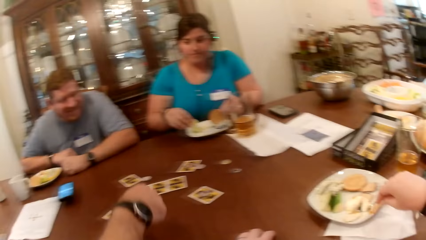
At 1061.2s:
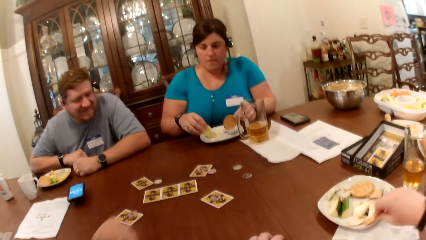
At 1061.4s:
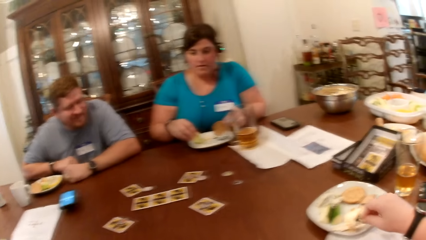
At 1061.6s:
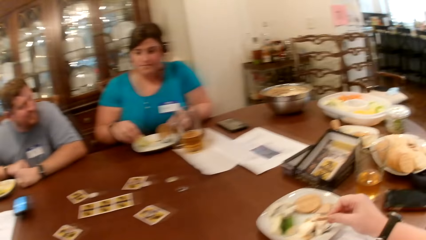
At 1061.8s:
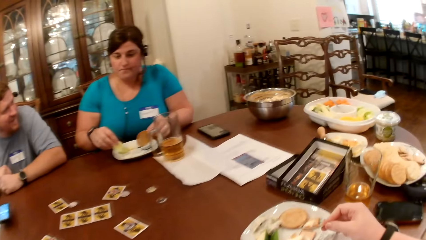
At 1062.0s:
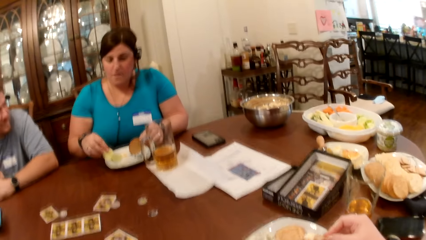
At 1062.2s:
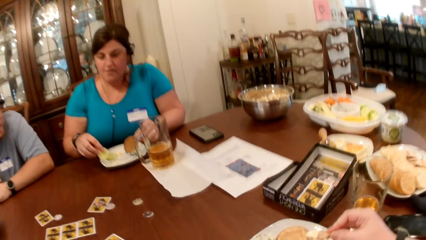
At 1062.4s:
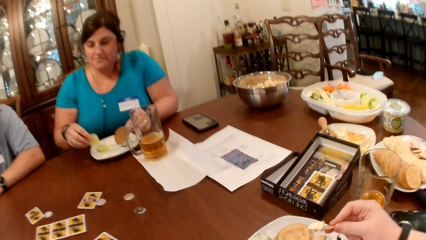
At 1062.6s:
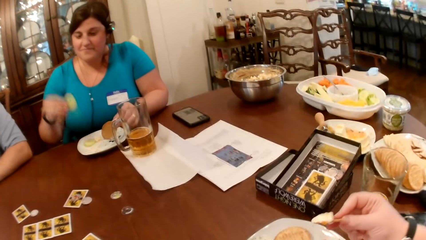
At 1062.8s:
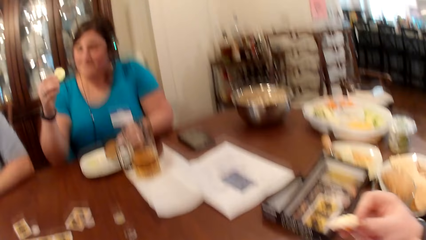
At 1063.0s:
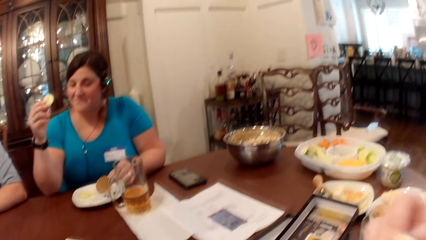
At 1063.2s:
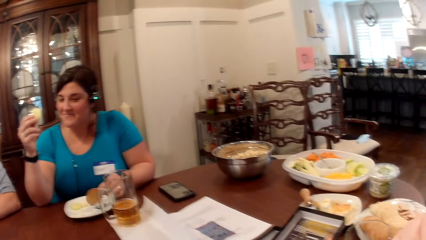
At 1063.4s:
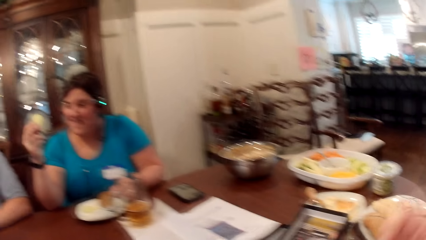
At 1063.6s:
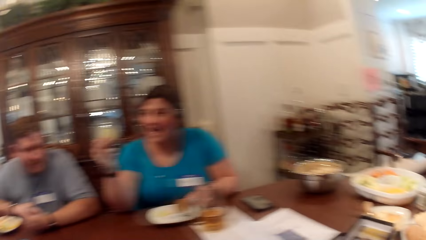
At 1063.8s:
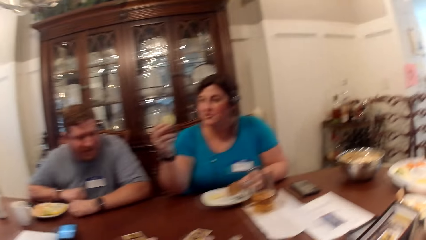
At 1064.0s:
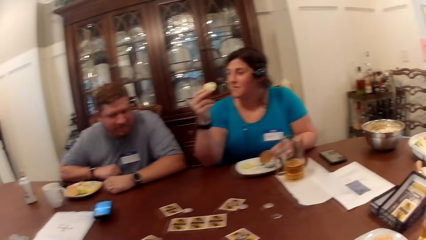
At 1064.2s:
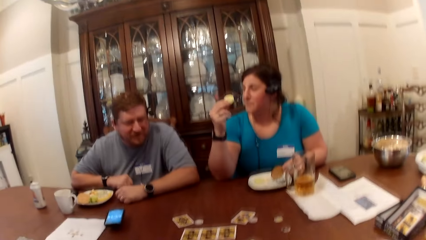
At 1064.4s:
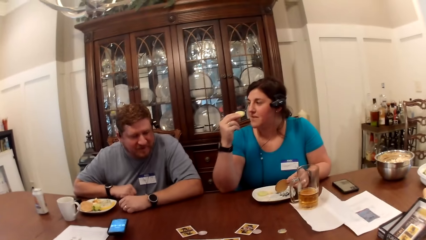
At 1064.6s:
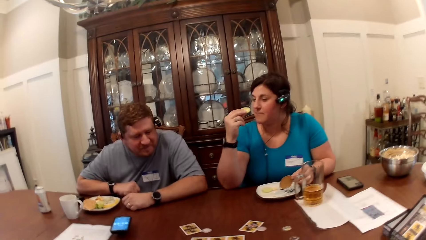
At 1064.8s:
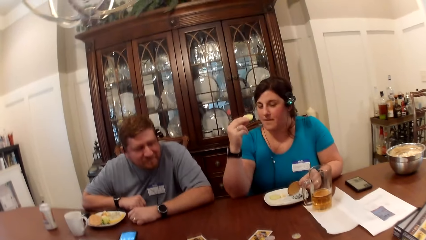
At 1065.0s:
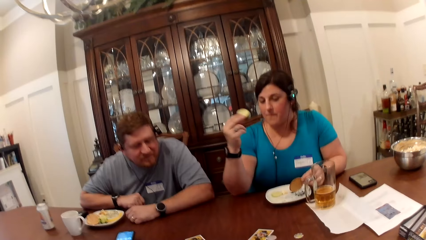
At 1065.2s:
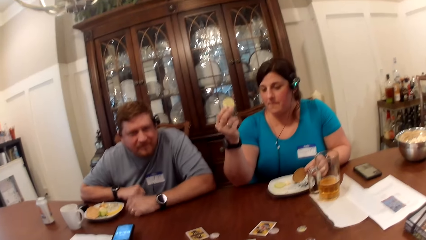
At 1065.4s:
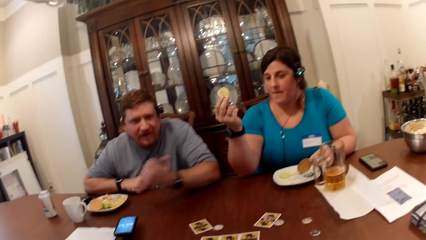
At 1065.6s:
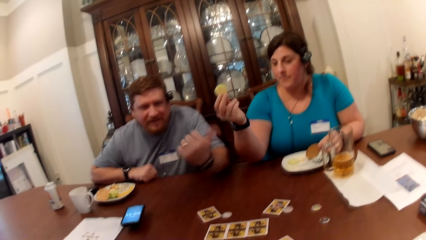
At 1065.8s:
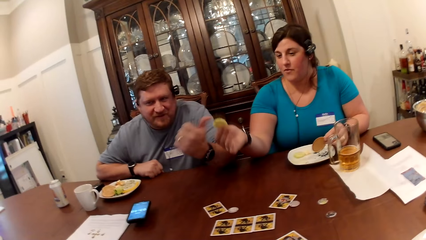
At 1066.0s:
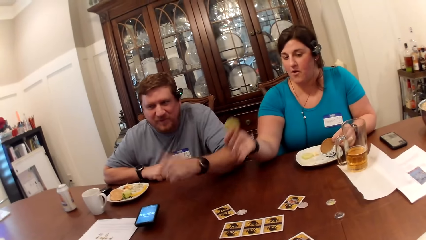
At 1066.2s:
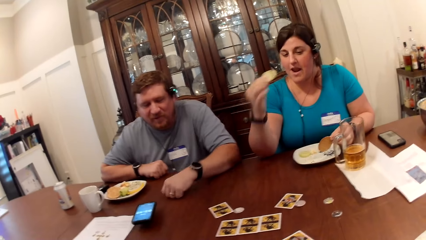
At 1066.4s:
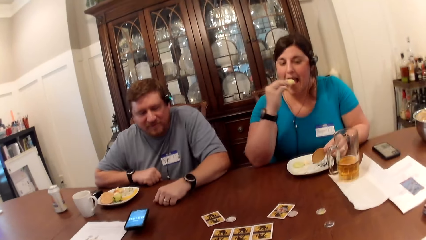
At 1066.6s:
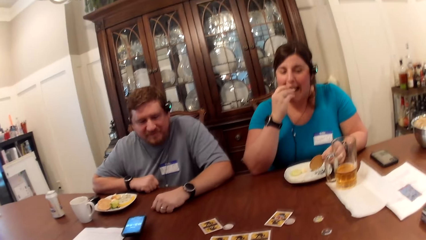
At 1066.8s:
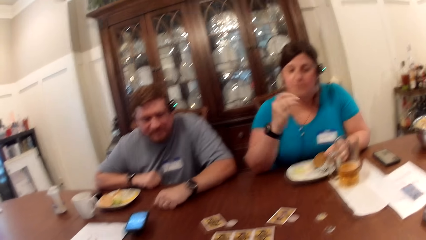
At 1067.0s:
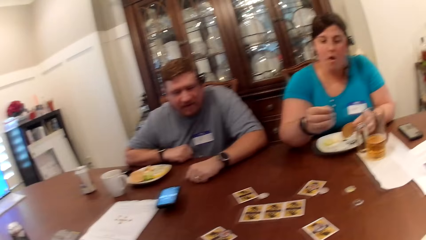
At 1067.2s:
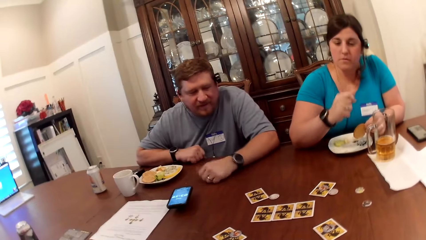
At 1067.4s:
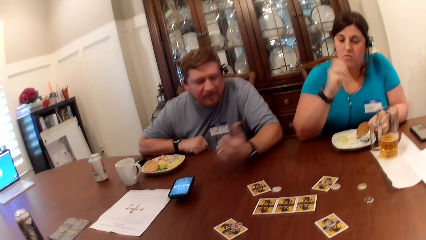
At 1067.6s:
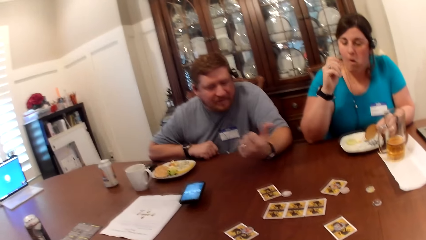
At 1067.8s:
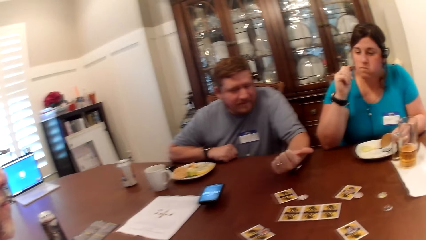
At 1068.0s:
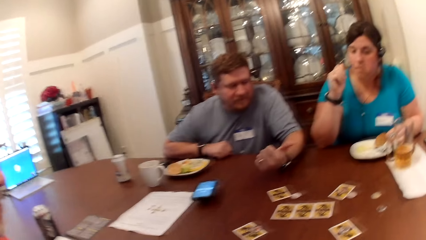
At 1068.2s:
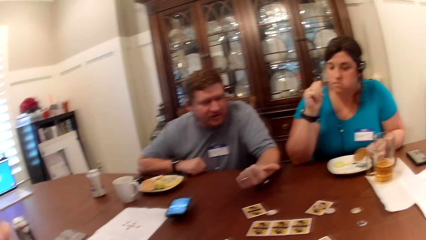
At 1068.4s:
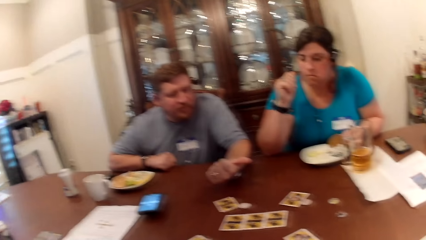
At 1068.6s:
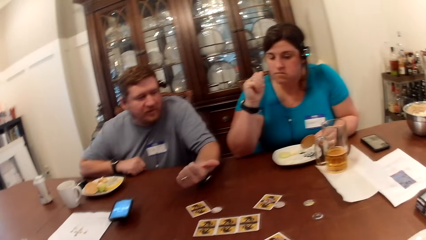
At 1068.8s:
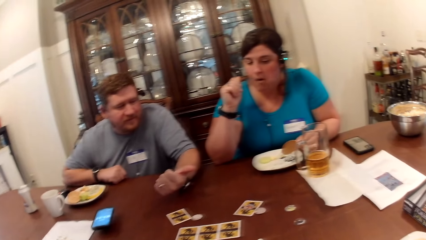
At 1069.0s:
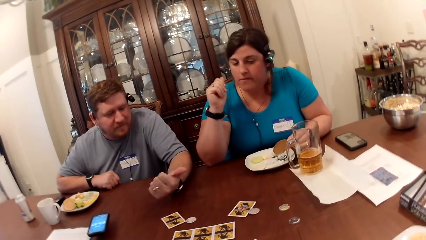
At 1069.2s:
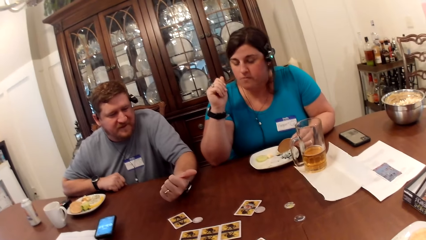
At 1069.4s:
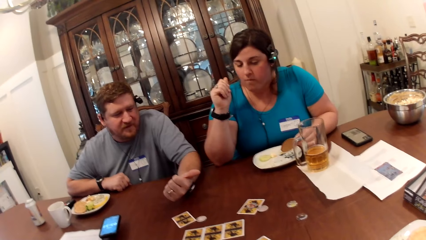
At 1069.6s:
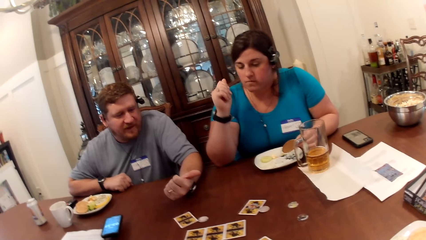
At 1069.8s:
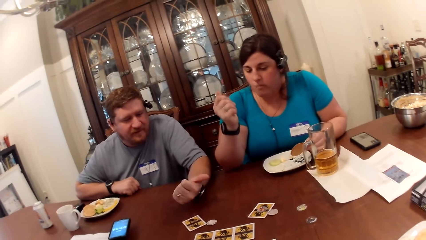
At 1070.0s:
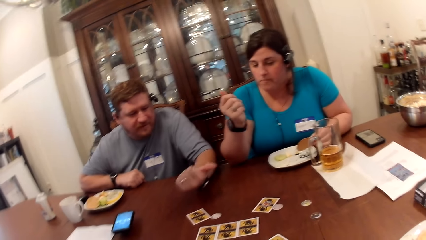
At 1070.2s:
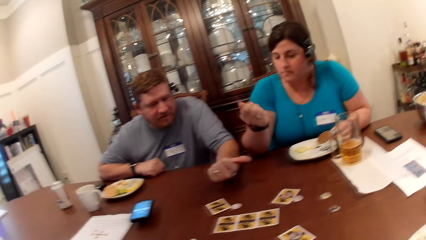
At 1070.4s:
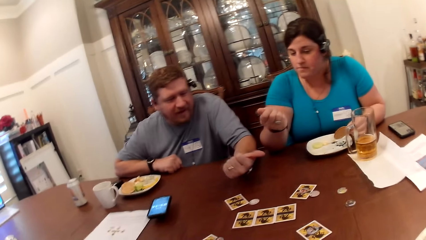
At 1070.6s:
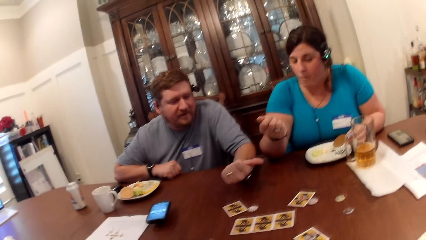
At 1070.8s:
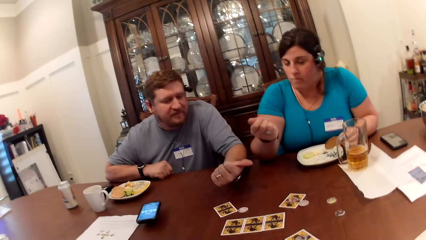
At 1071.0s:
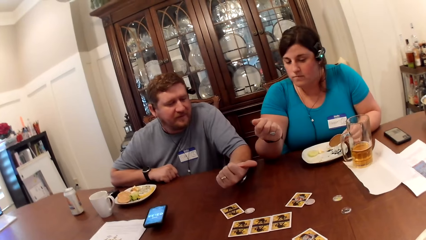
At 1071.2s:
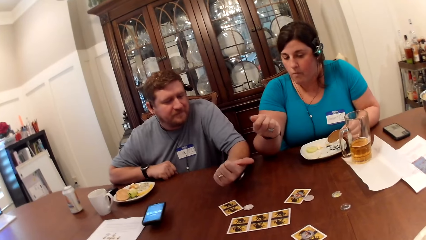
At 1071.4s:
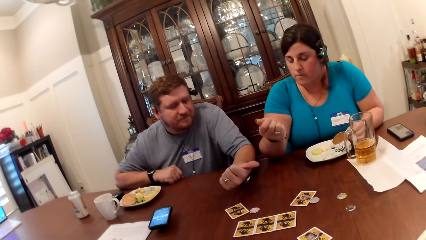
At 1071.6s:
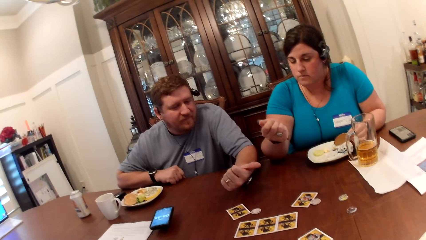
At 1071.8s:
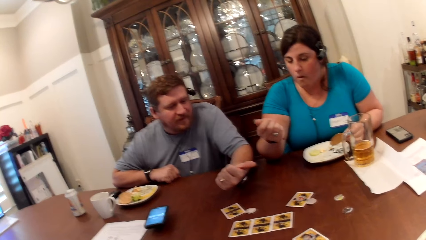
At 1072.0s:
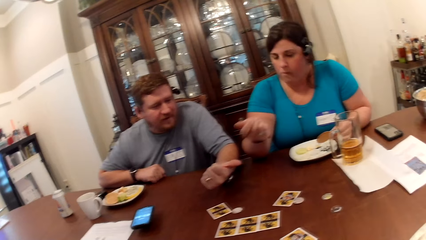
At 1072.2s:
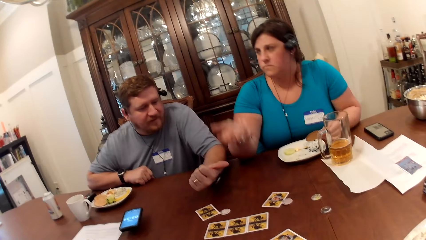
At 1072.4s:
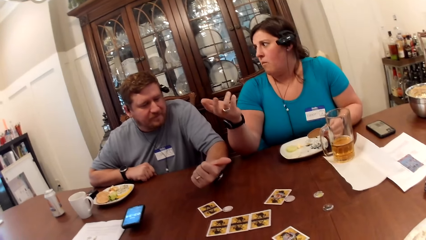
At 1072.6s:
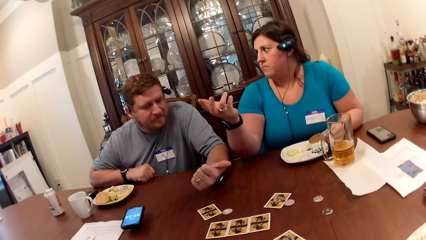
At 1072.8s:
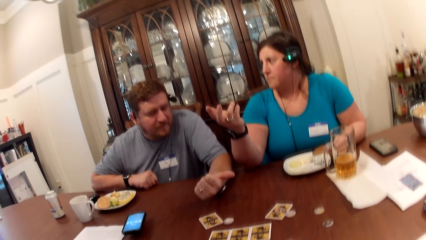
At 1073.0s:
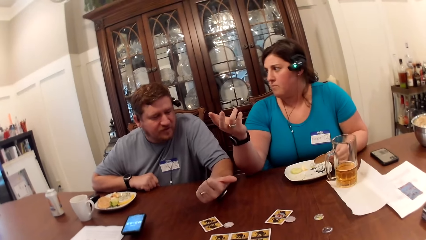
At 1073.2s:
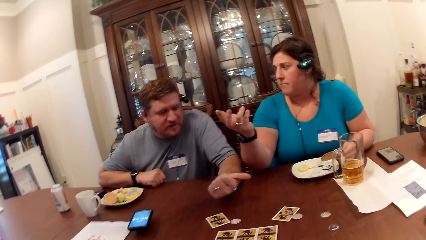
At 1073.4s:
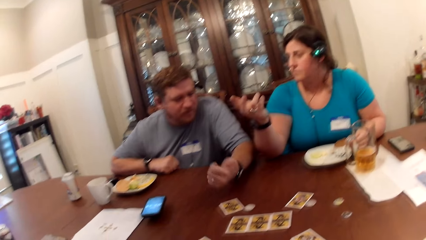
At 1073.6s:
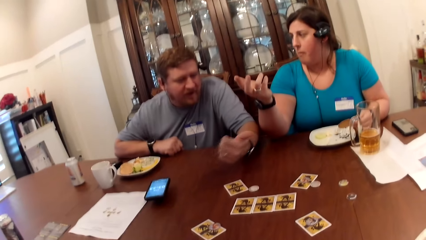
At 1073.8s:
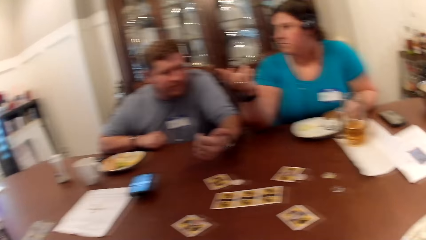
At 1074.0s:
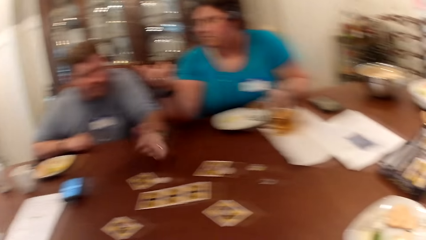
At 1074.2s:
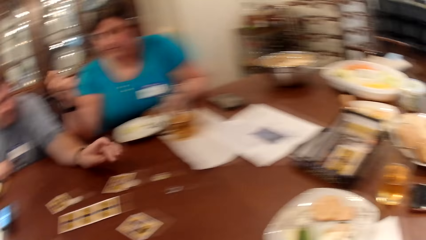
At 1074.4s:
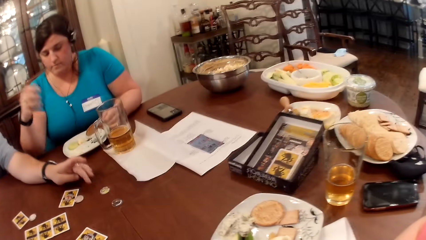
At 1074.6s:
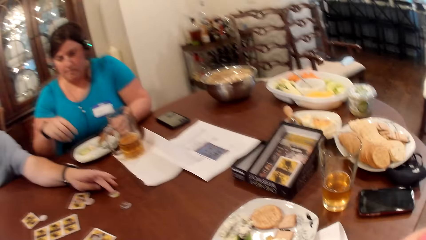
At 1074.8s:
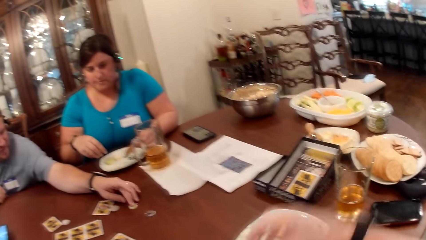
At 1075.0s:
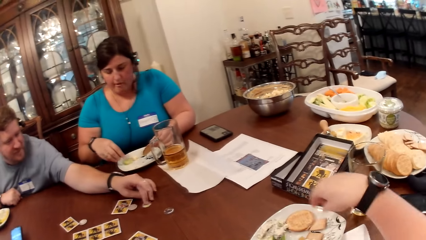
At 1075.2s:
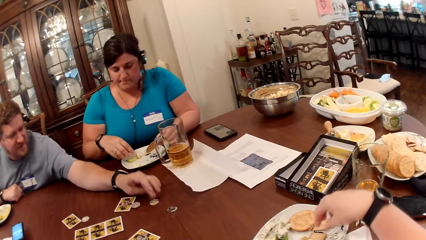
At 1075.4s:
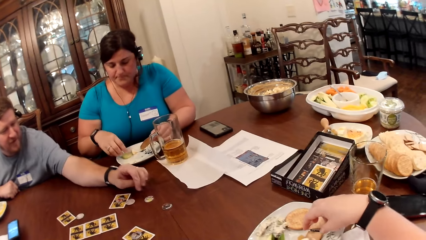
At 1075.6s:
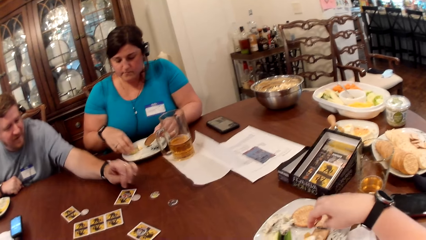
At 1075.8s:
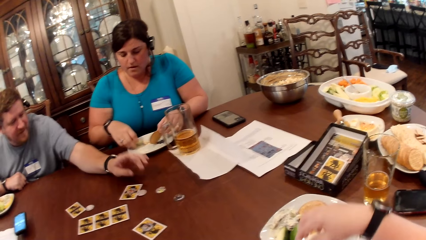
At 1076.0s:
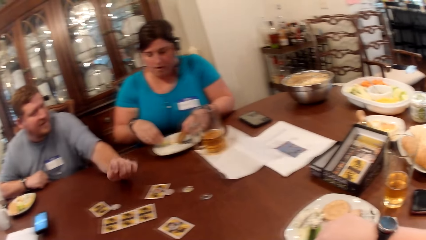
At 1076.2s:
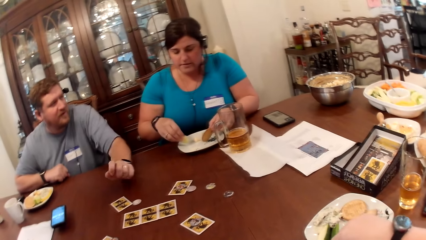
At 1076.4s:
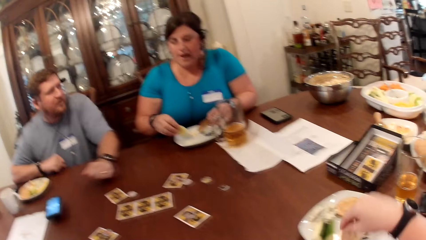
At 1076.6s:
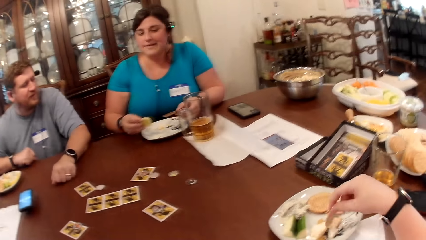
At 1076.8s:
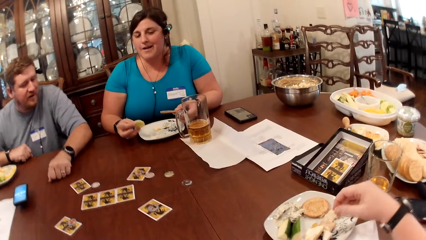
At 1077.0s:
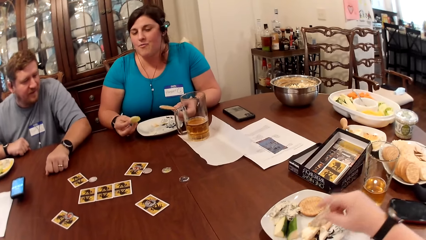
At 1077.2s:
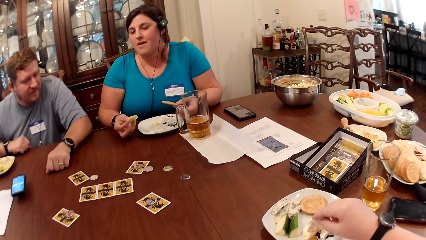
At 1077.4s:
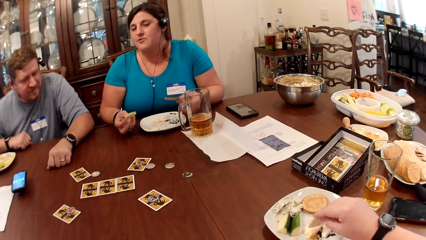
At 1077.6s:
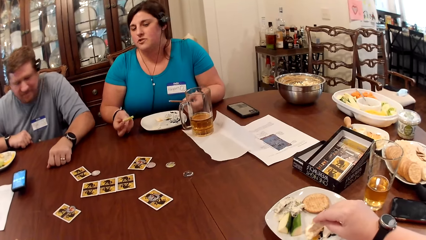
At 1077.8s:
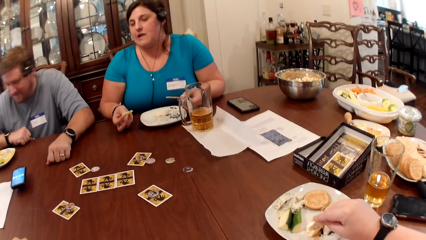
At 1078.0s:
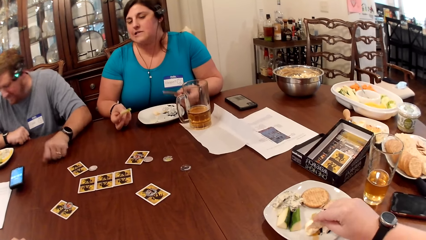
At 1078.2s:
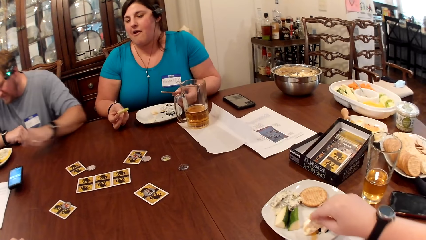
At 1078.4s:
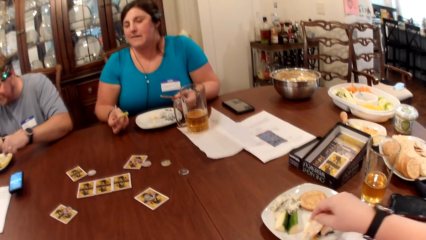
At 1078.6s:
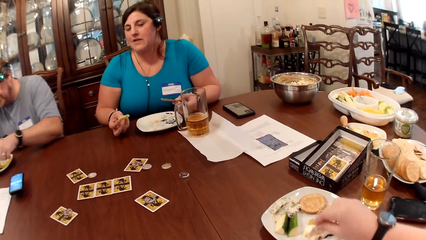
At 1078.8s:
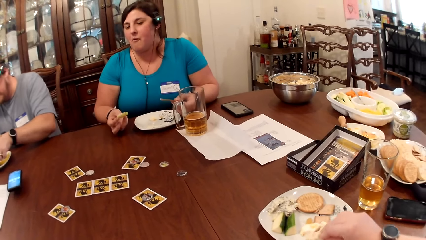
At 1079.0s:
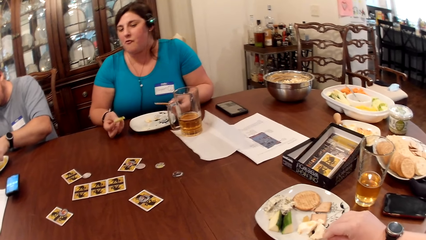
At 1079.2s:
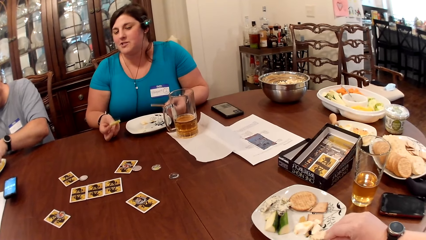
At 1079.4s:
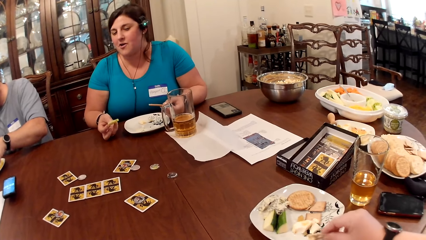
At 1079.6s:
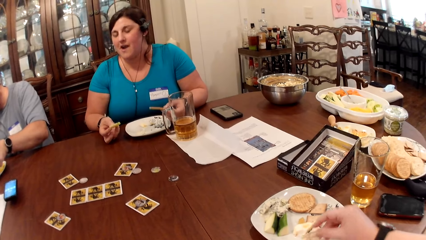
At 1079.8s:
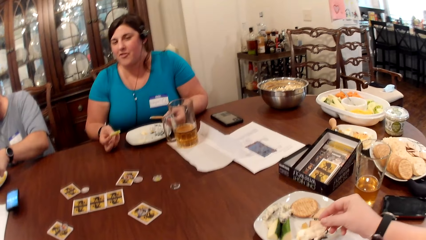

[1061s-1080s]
The camera wearer eats the chip in her right hand. A woman eats a chip in her right hand. A man converses with the woman. The camera wearer dips a chip in her right hand into a dip on a plate on the dining table.
